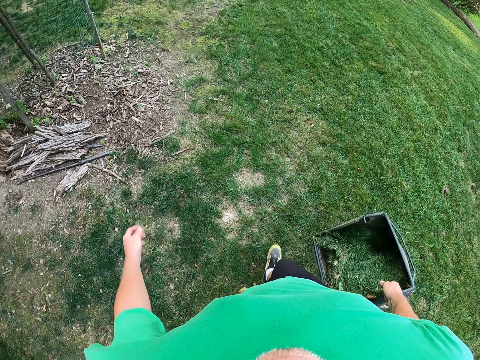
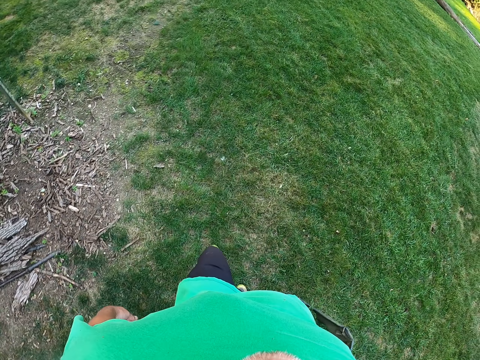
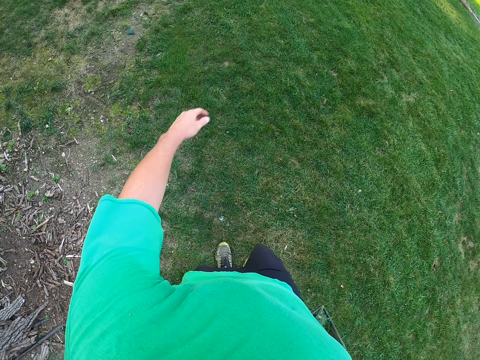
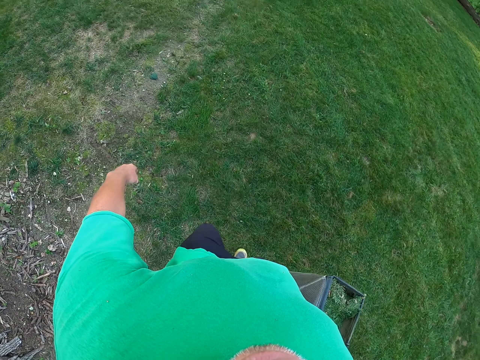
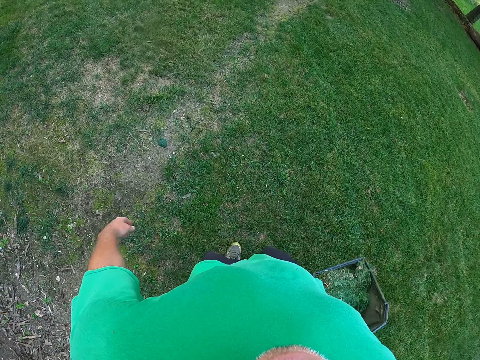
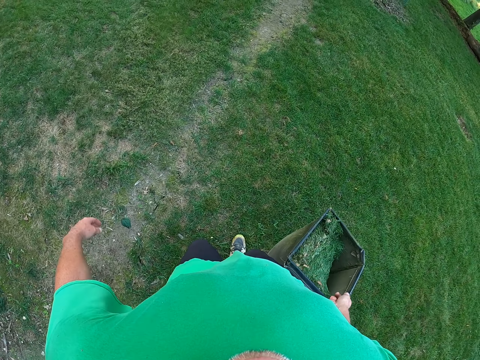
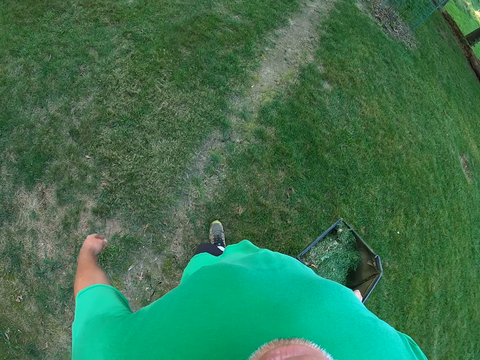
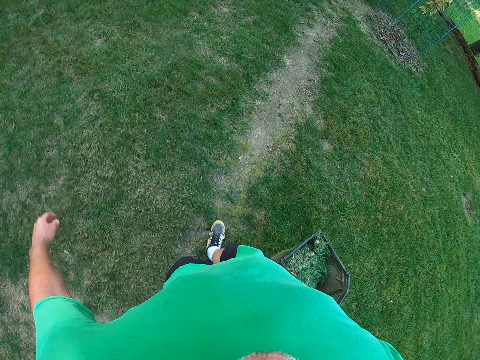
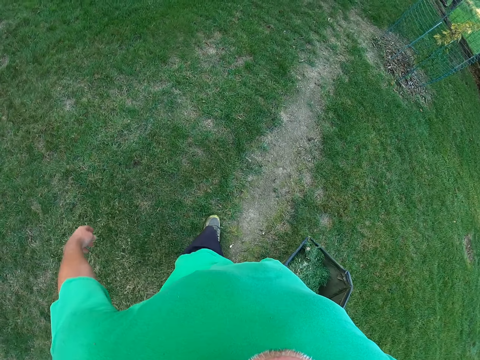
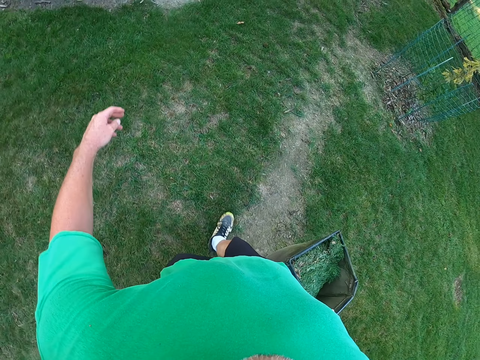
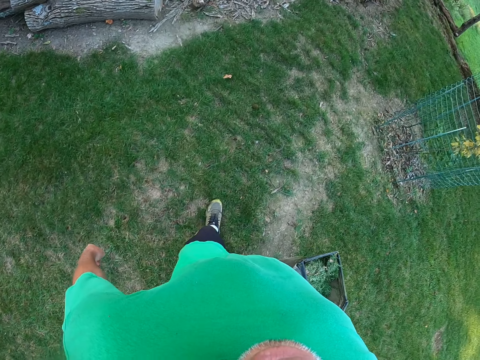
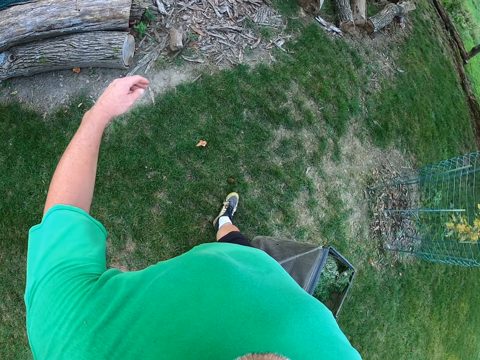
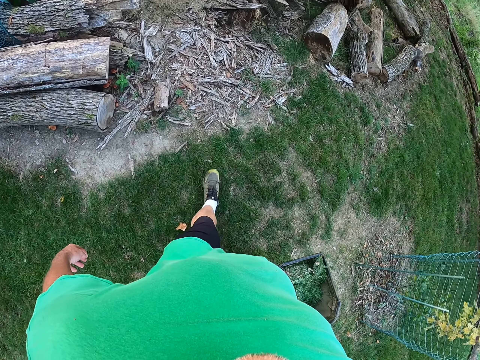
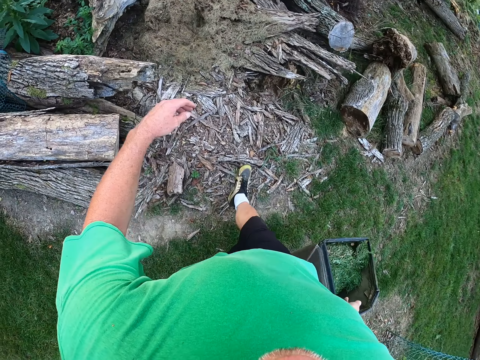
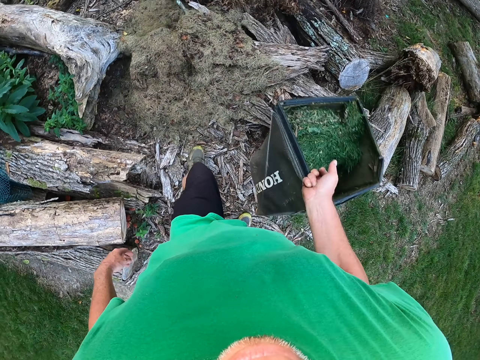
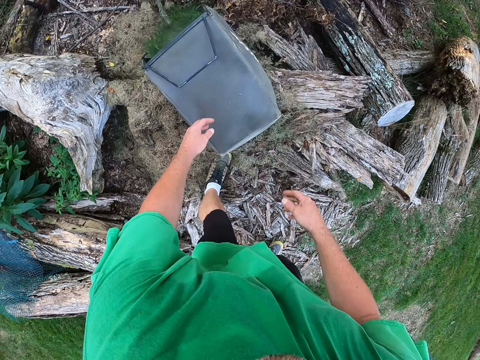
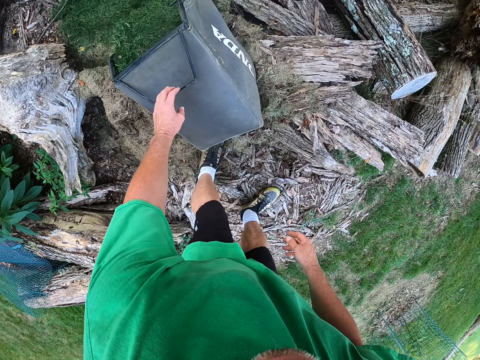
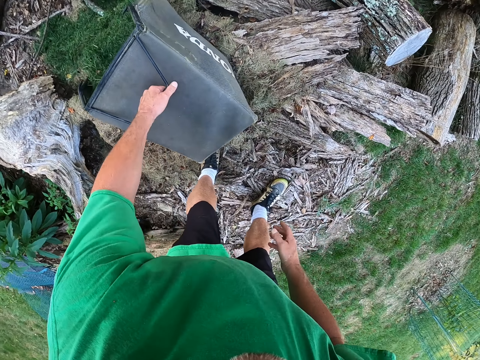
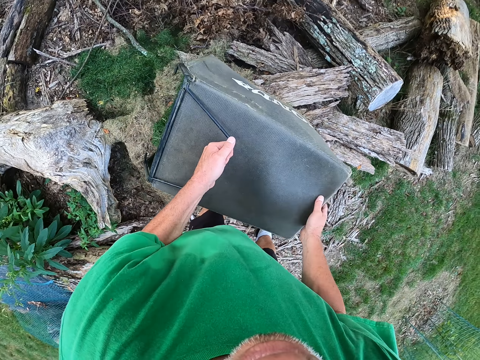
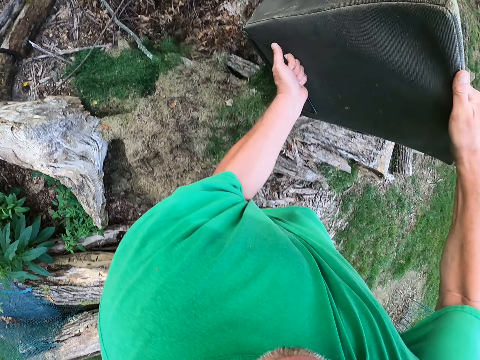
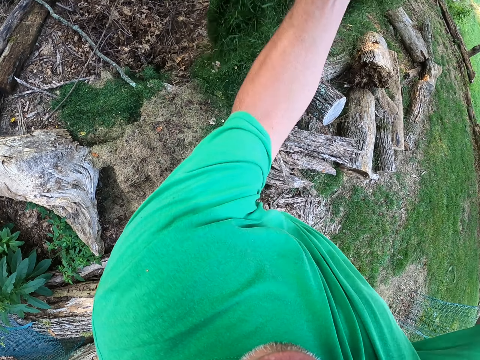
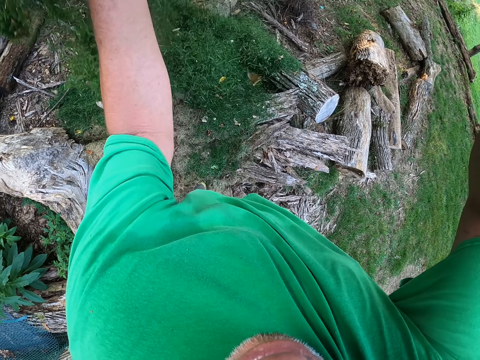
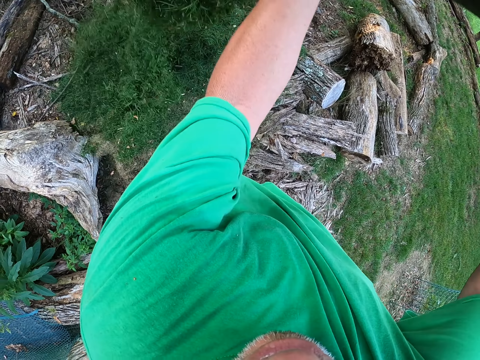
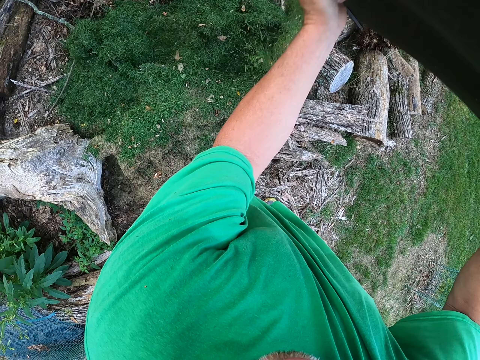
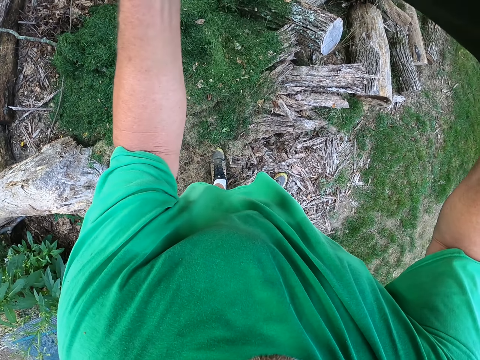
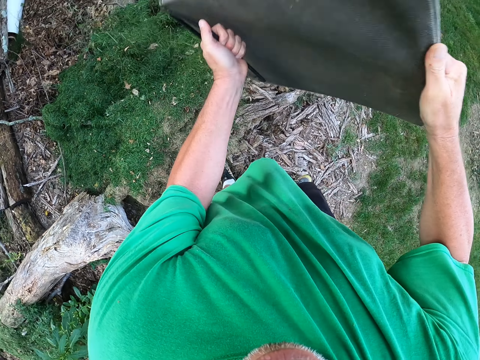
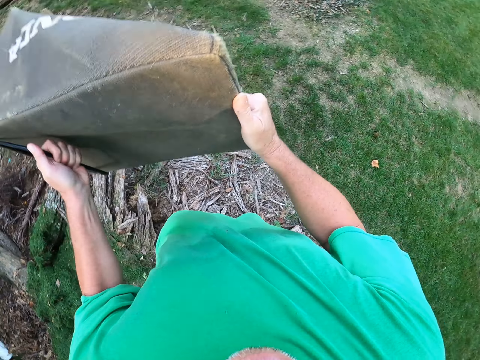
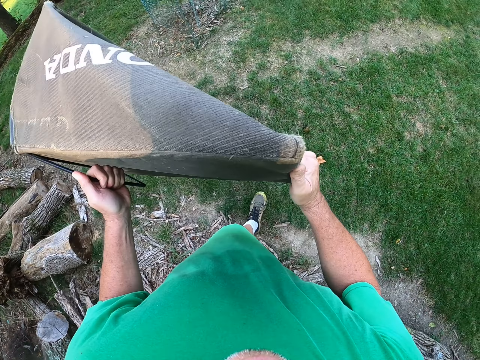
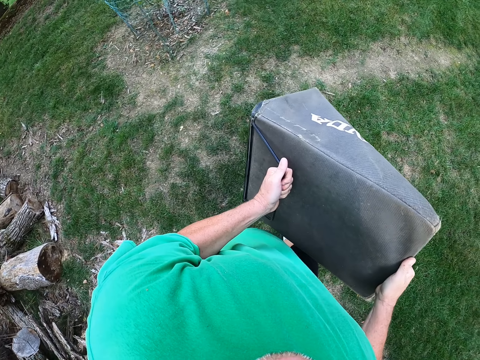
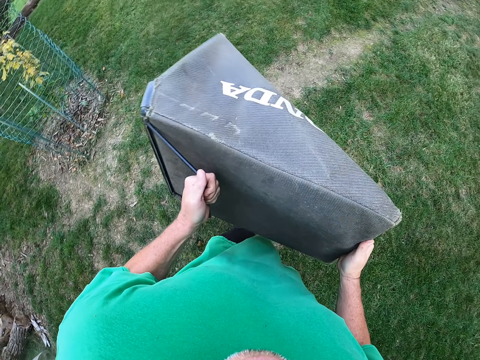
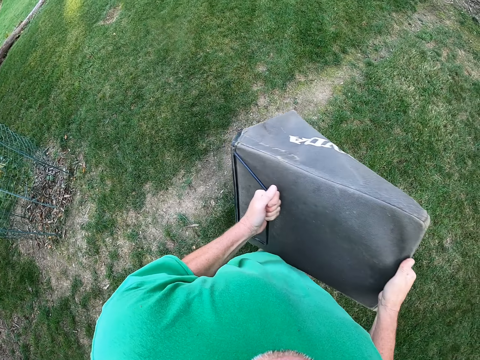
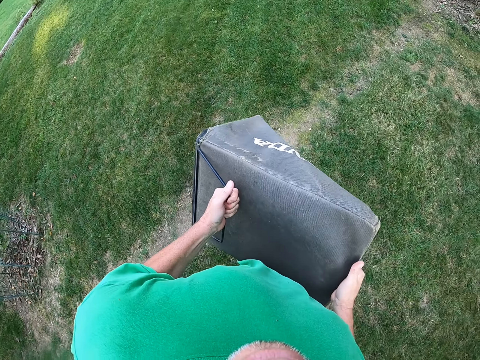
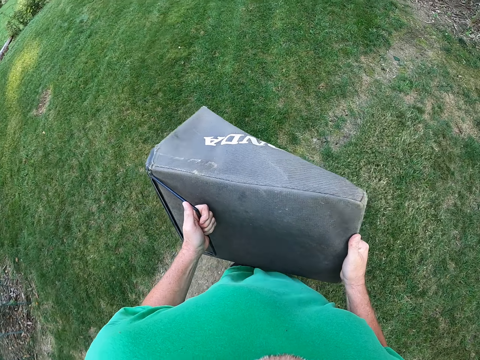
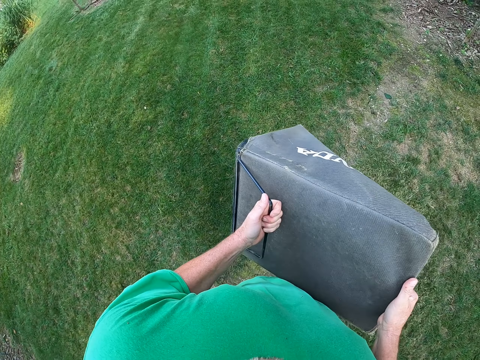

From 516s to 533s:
The camera wearer walks to the edge of the grass. They drop the bin of grass or lawn mower bag. They pick the bin up. They shake the bin. They pour the lawn mower bag. They walk to the mower.

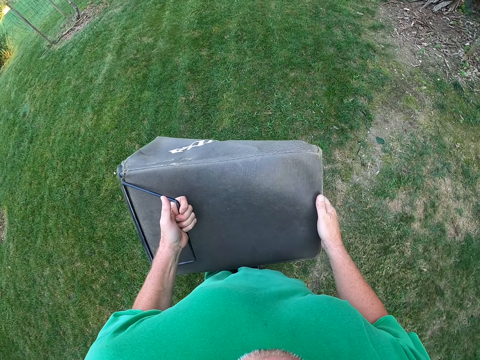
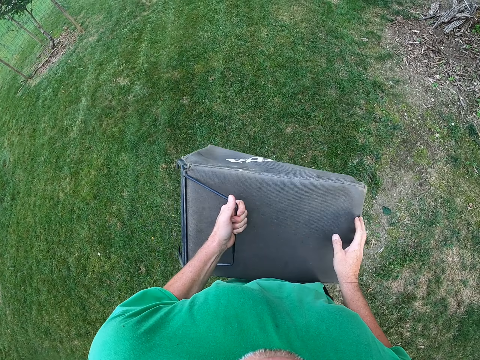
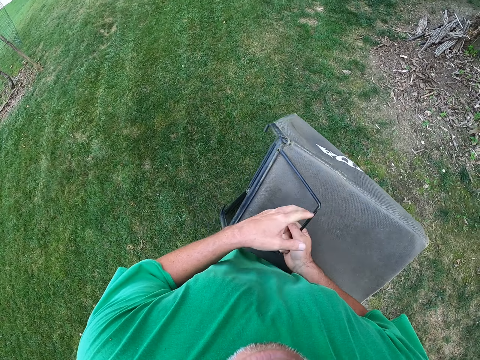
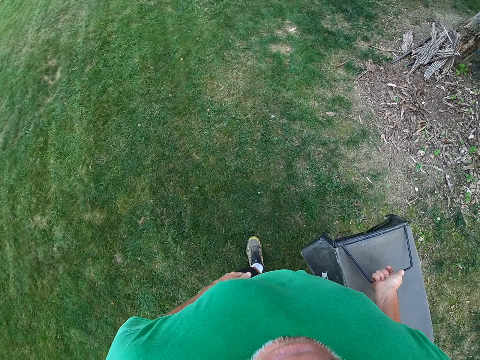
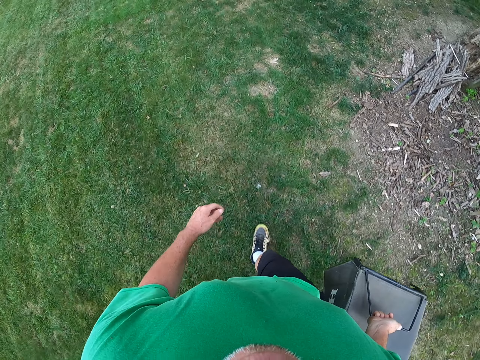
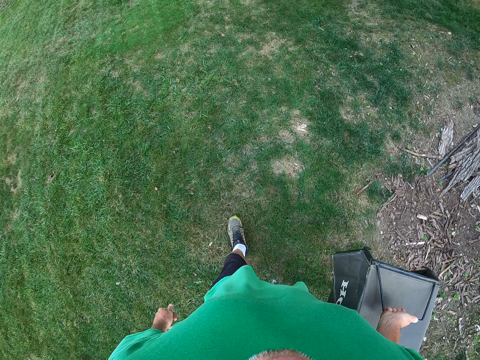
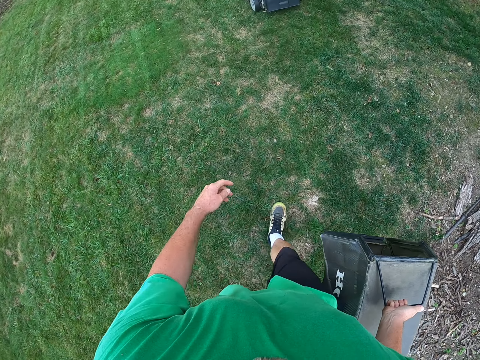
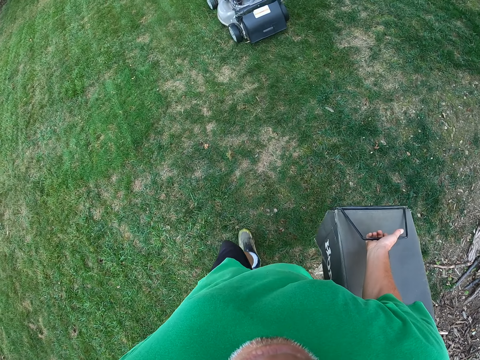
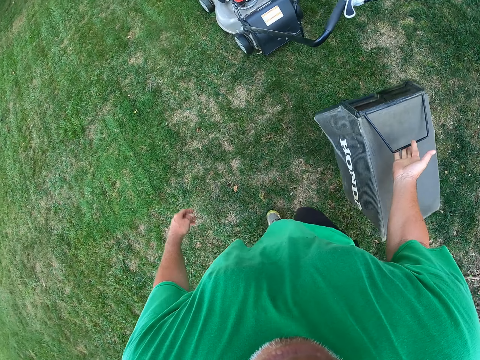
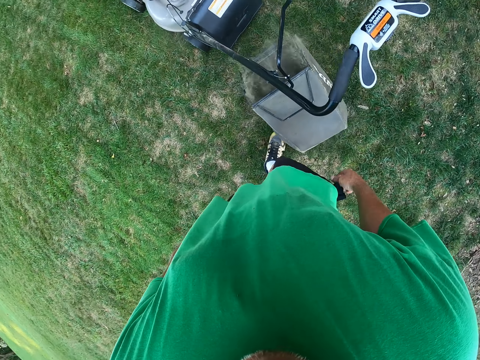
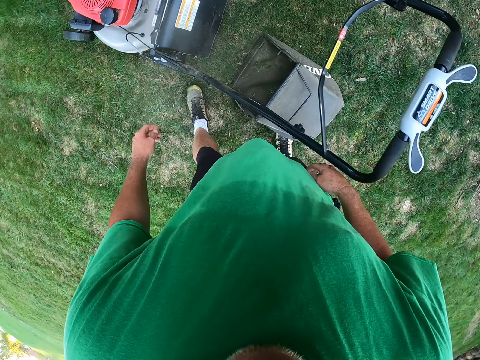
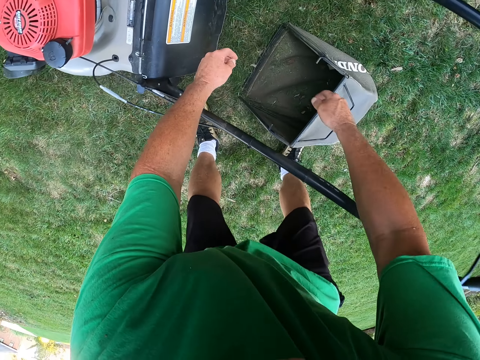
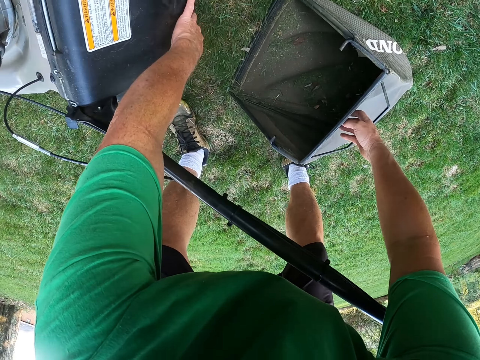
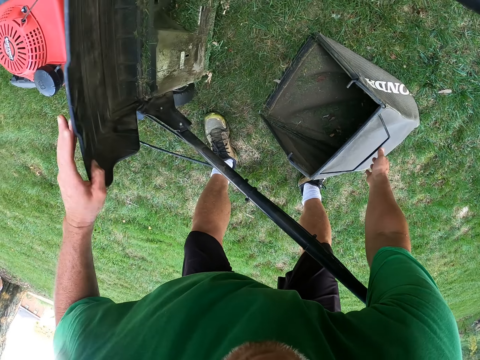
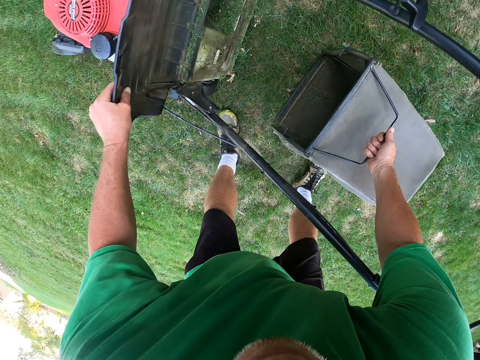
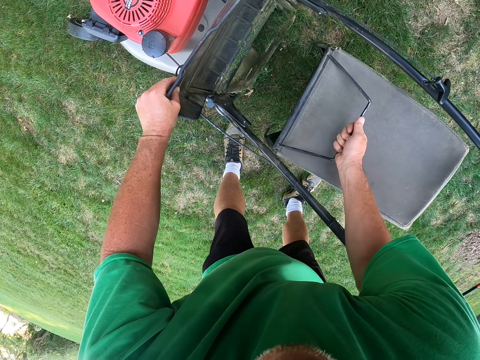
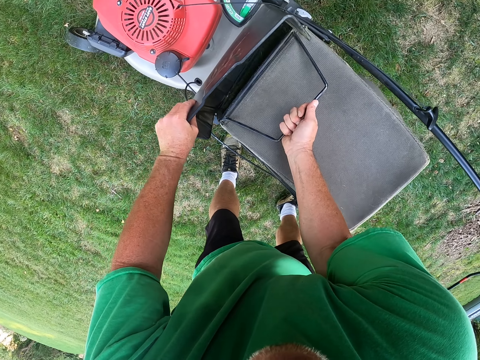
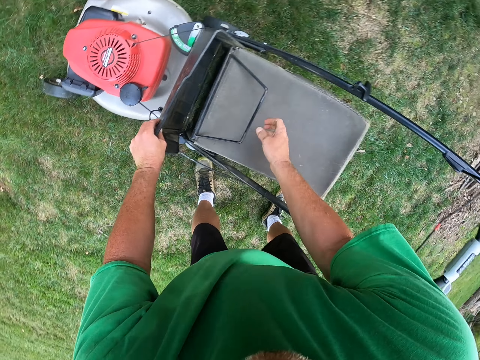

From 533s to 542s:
The camera wearer carries the bin with the left hand. They drop the bin down. They open the back of the mower. They pick up the bin. They fix the bin to the mower.
